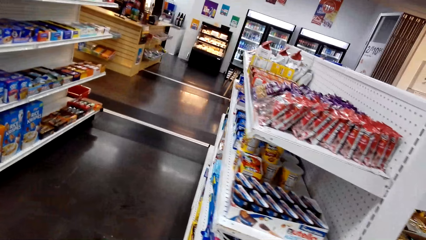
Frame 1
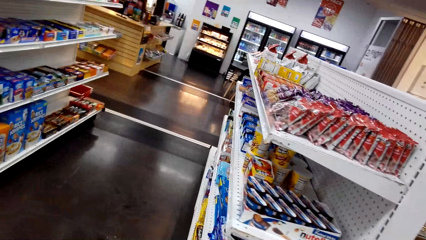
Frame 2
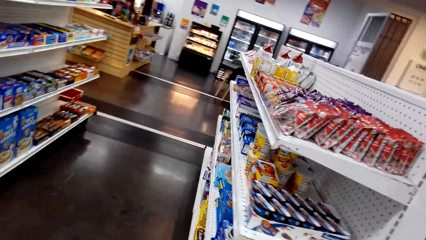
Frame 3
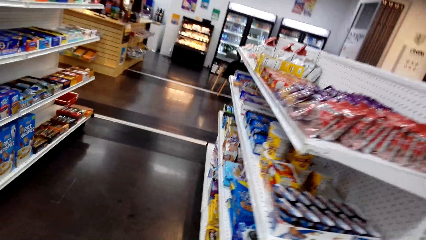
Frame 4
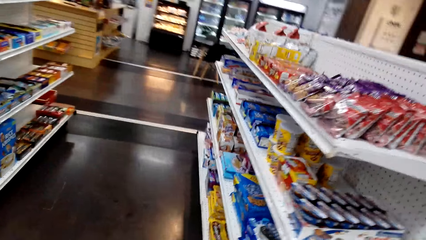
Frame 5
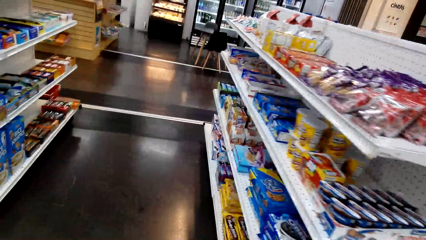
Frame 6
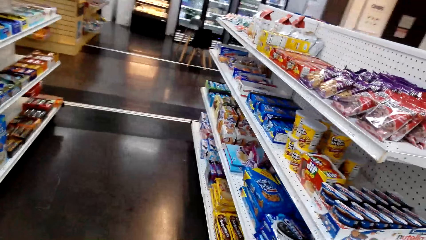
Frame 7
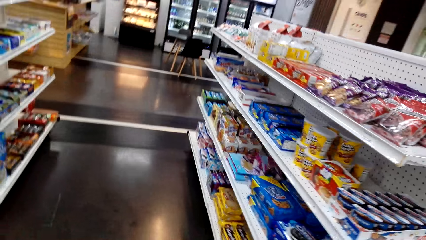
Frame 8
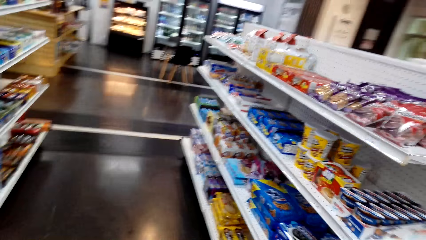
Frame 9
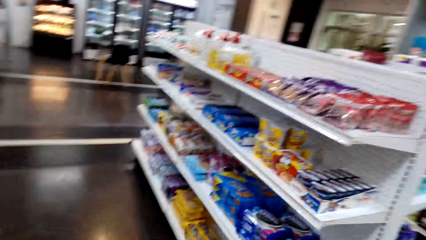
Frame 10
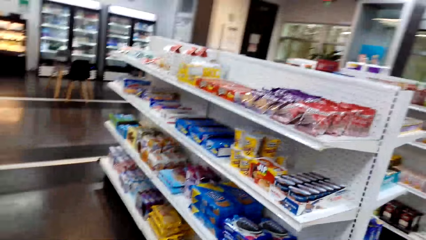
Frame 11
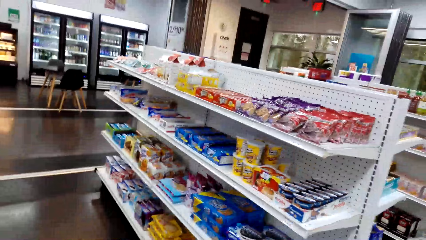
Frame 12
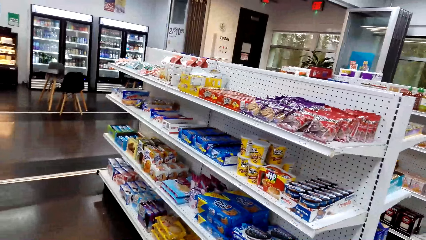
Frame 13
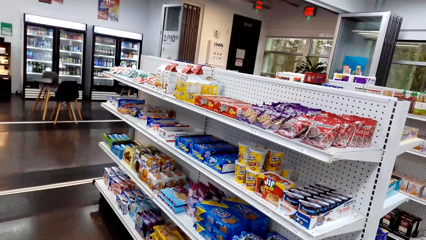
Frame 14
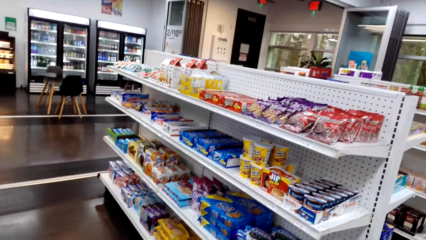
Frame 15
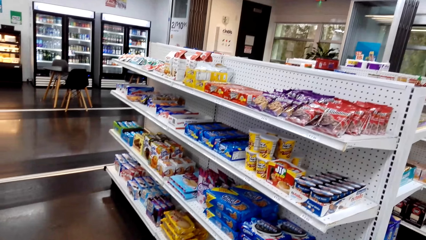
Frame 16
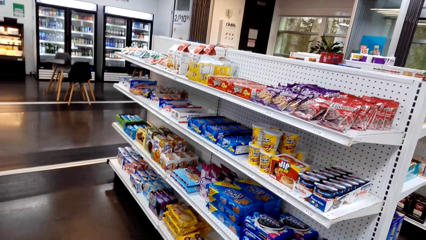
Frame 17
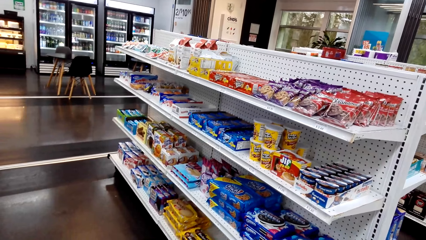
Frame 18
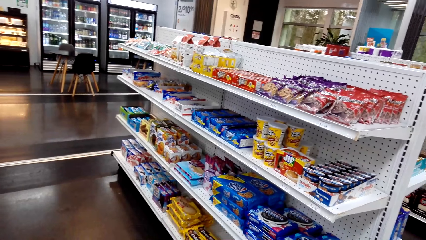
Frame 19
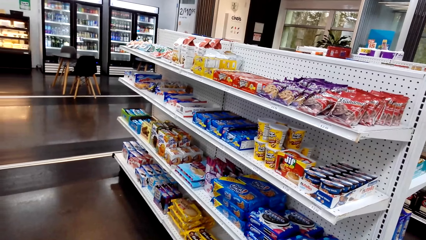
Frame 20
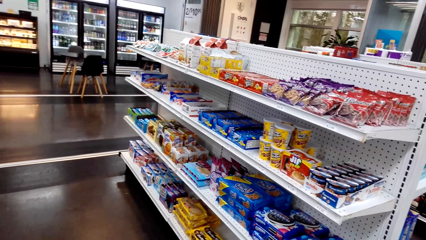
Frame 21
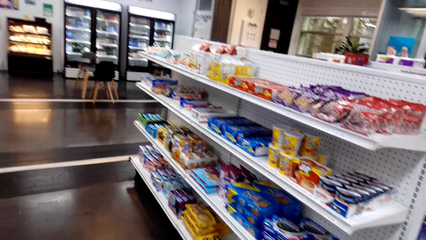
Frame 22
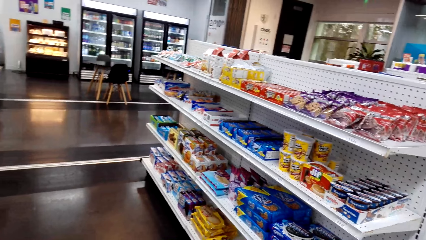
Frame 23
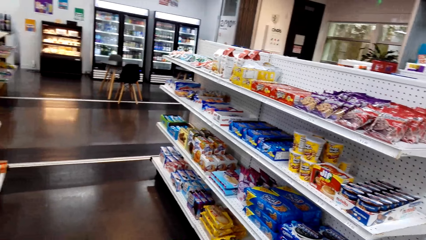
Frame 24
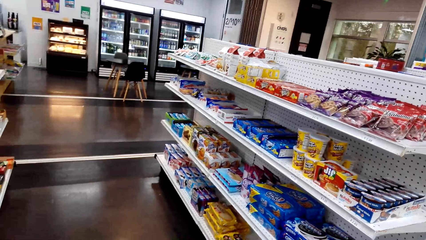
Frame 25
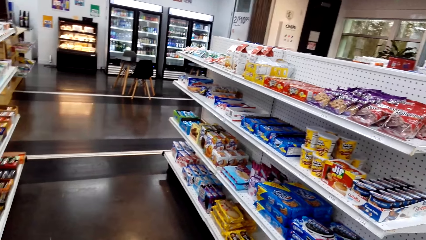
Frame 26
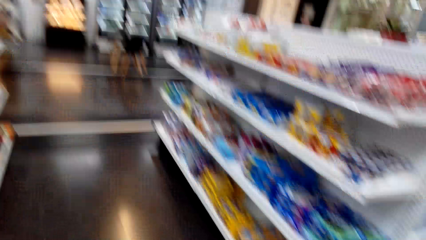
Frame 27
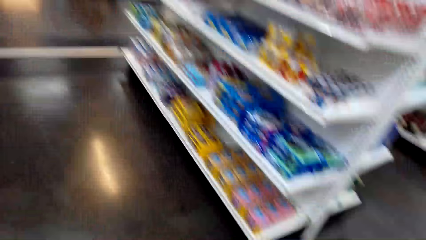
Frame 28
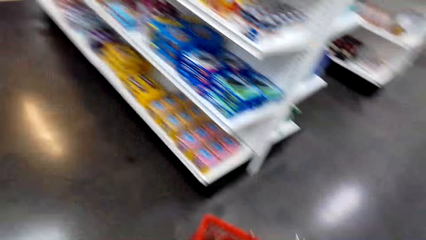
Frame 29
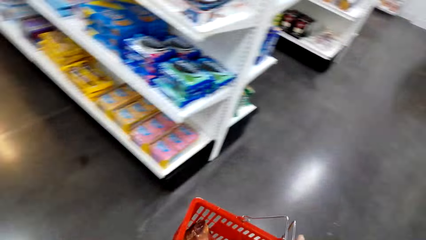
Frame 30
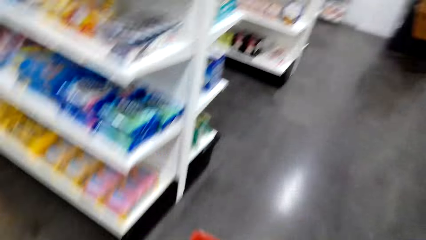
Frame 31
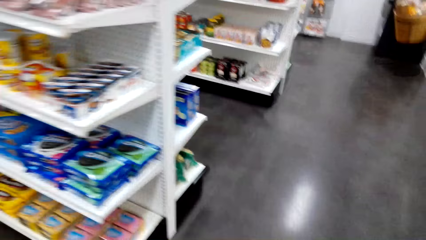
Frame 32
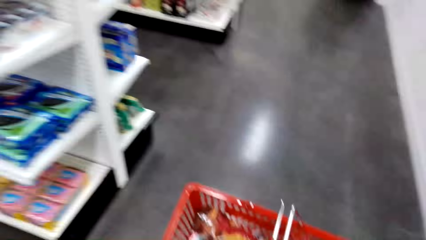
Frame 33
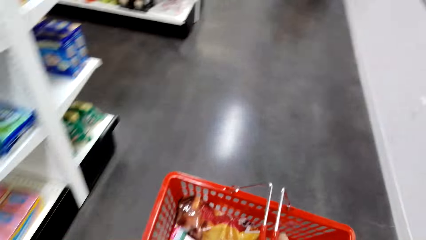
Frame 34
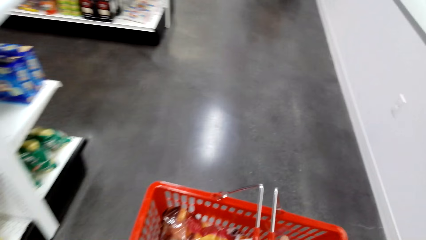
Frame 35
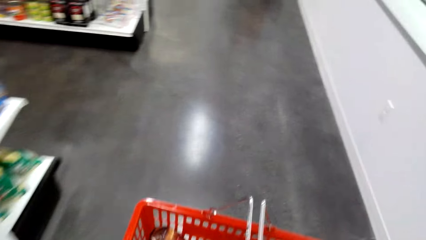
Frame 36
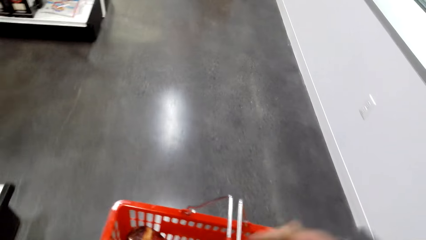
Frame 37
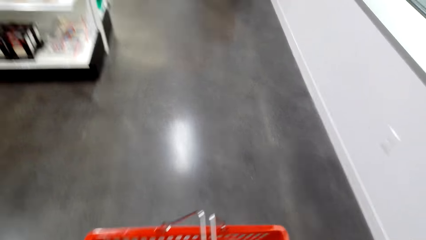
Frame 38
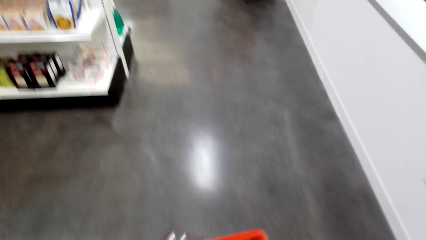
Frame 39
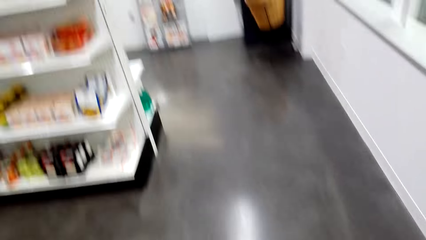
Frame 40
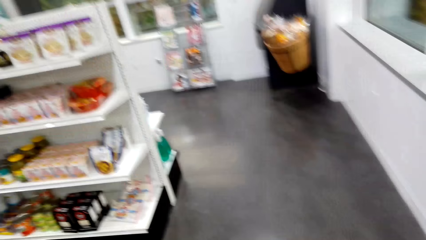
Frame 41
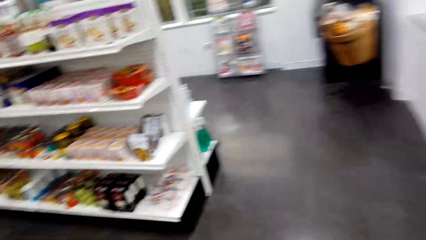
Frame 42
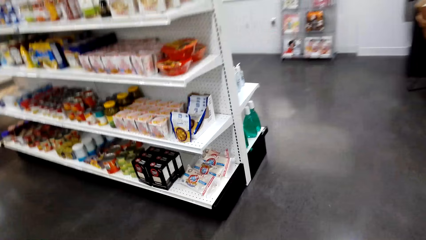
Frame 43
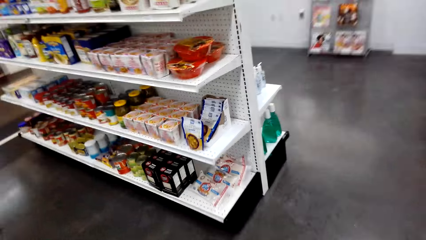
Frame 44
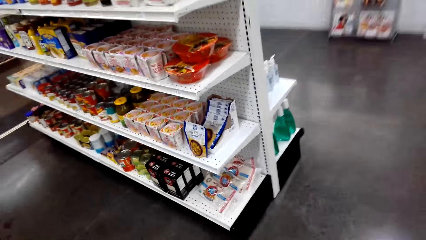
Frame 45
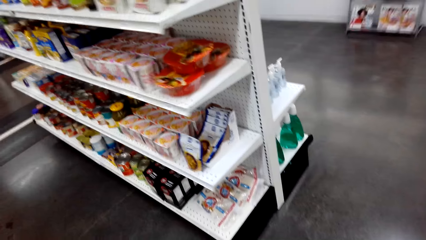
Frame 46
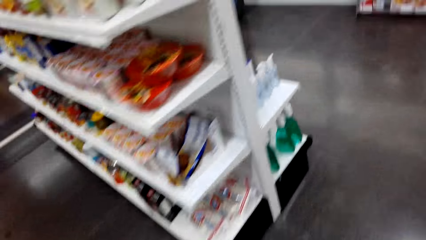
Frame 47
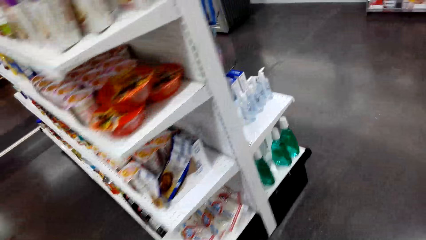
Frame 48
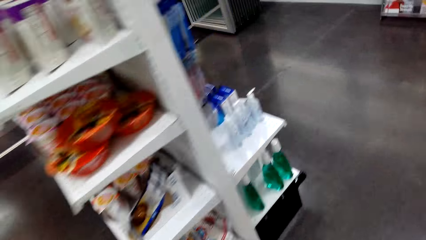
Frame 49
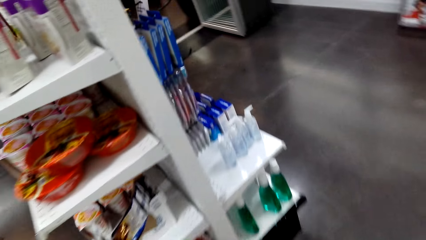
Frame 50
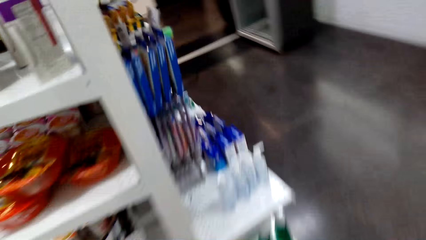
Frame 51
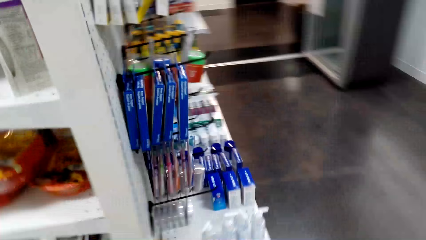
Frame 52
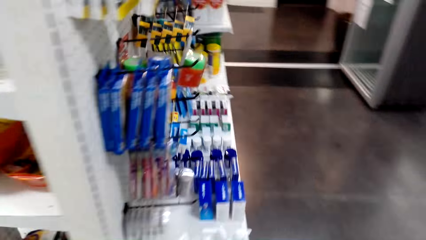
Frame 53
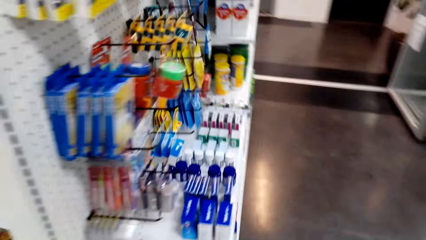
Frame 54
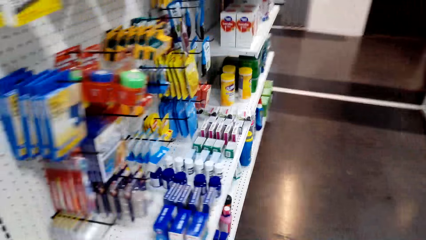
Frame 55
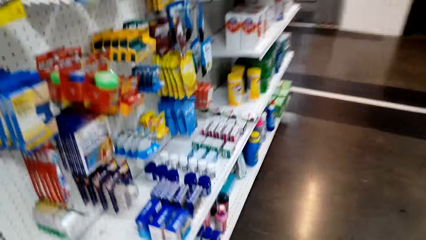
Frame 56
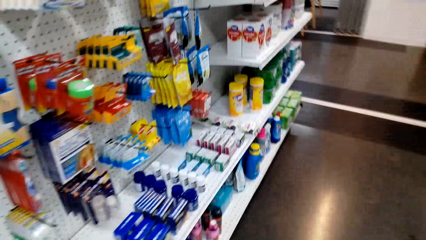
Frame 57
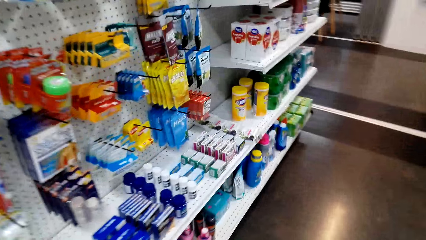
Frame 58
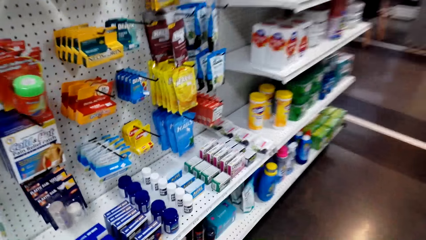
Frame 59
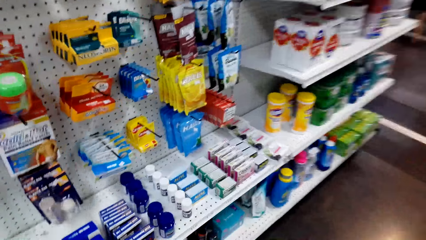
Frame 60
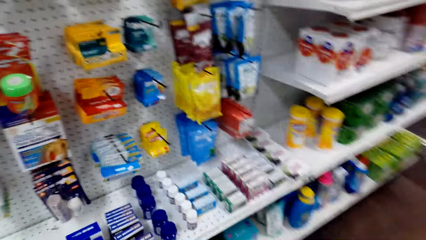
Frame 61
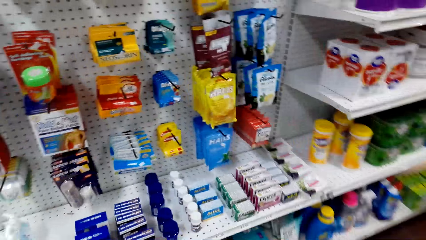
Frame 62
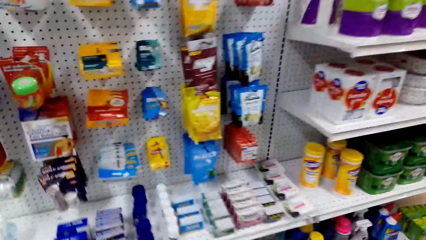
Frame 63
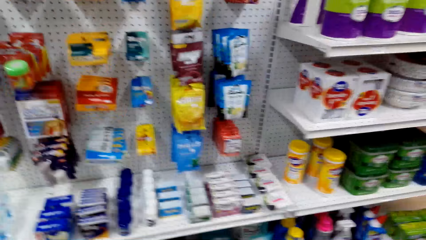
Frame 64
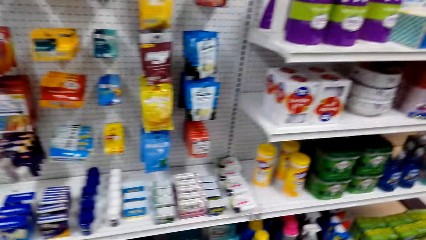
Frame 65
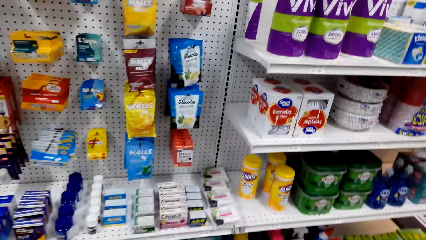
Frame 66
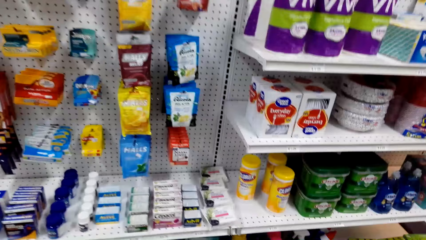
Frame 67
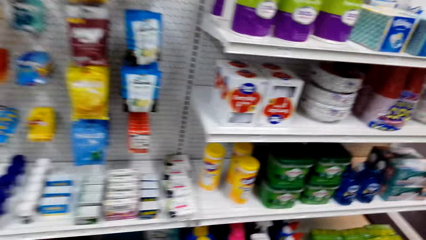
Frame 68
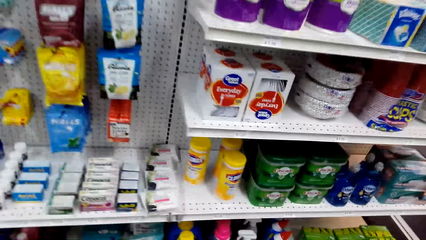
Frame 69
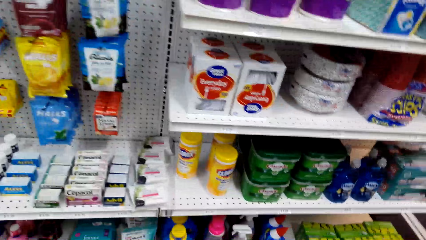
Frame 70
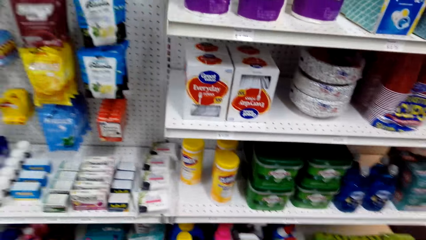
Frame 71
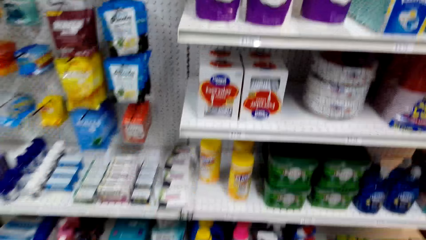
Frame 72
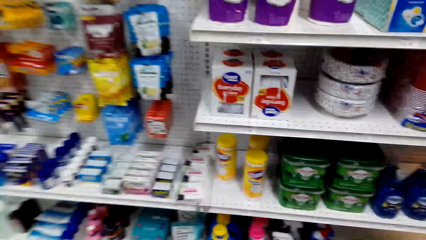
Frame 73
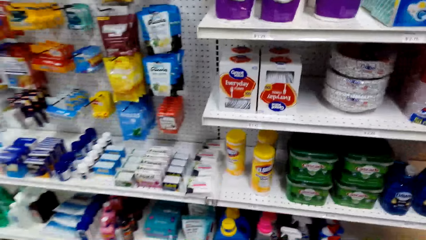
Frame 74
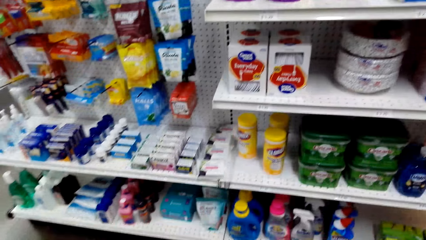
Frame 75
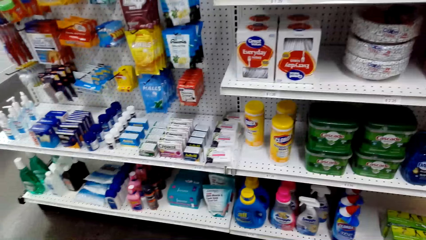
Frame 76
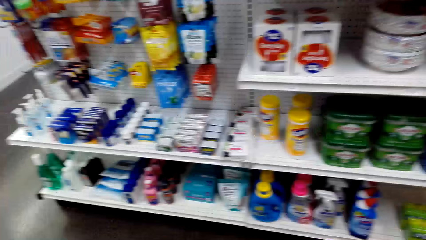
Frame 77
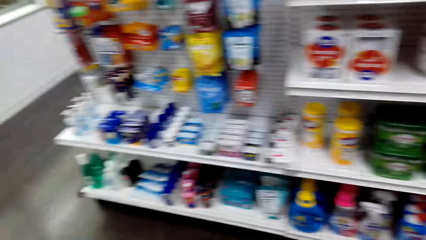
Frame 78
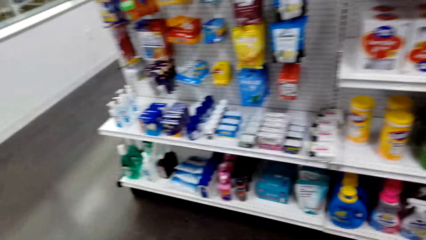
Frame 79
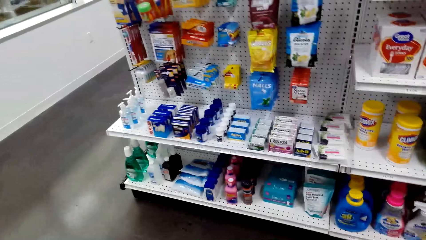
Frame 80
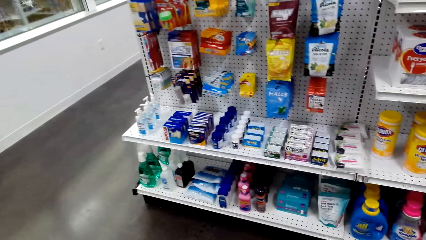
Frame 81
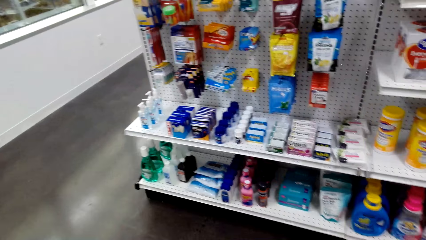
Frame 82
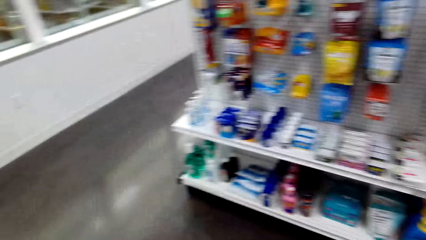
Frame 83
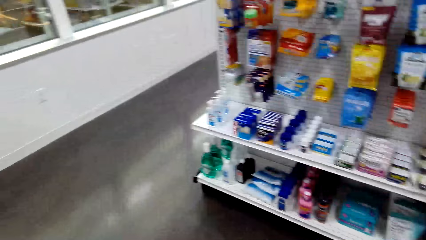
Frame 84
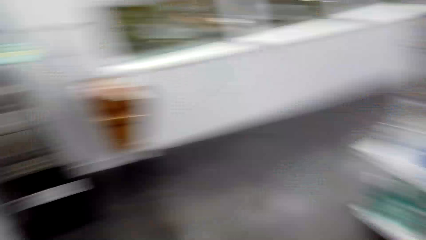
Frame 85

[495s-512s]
The camera wearer stares at an item on the shelf. They walk in the shop. They stare at the item on the shelf.
